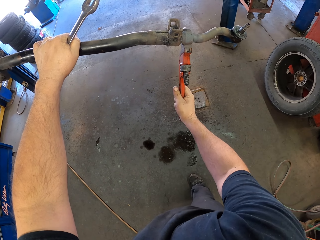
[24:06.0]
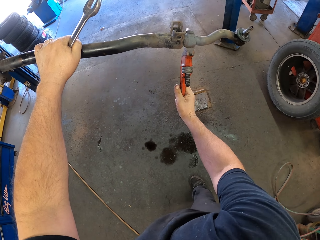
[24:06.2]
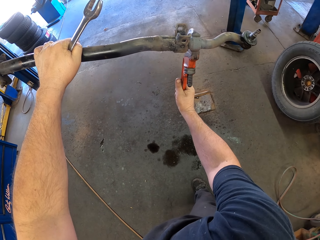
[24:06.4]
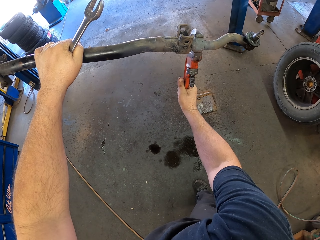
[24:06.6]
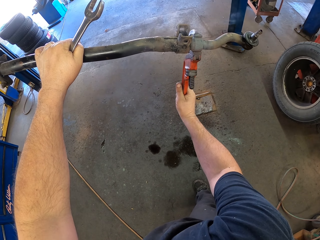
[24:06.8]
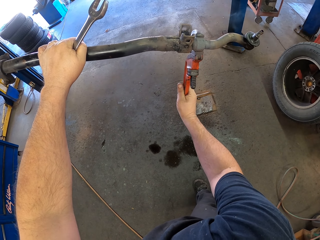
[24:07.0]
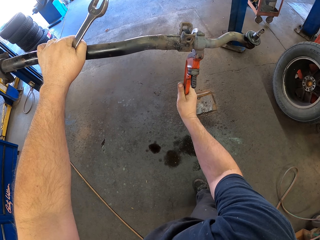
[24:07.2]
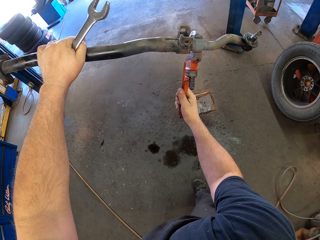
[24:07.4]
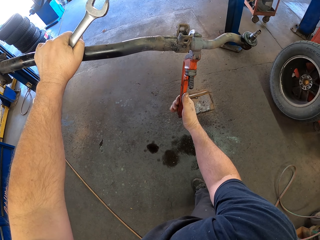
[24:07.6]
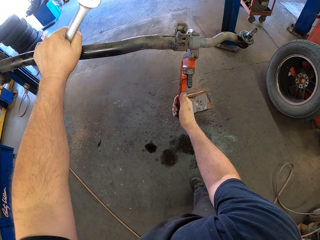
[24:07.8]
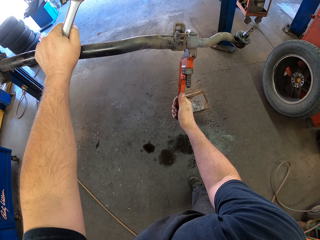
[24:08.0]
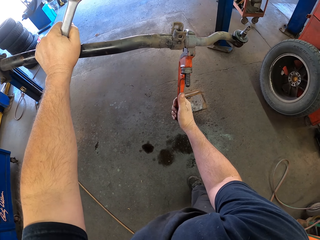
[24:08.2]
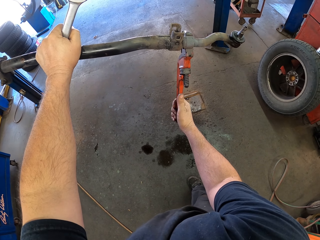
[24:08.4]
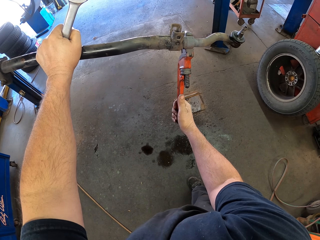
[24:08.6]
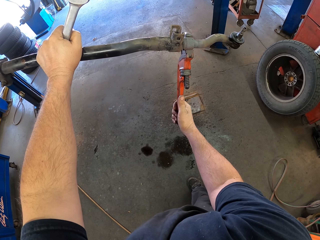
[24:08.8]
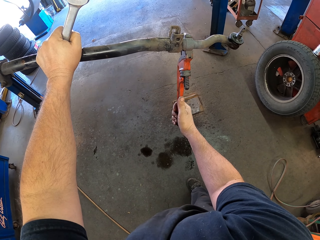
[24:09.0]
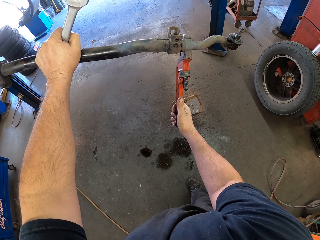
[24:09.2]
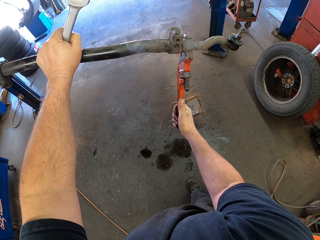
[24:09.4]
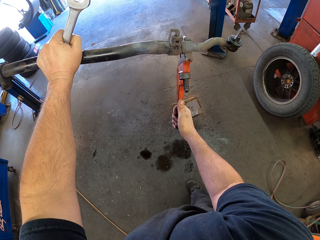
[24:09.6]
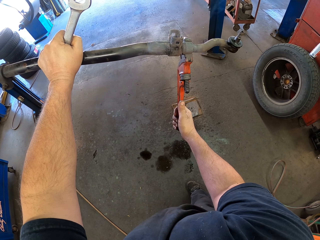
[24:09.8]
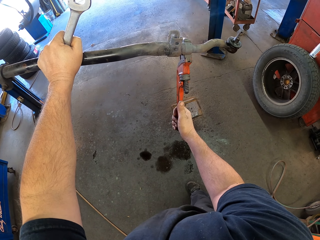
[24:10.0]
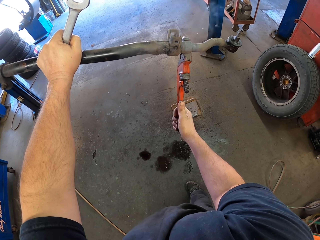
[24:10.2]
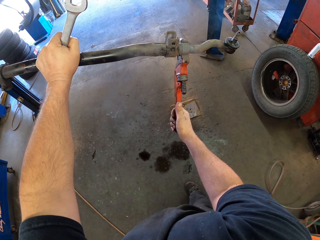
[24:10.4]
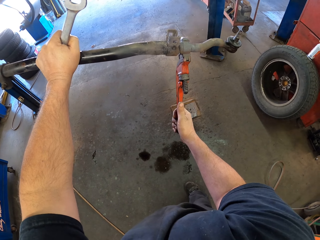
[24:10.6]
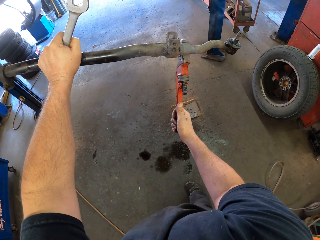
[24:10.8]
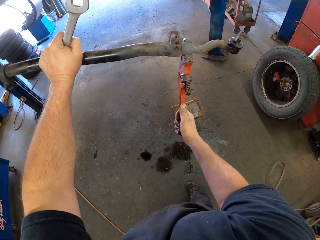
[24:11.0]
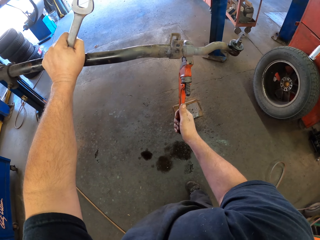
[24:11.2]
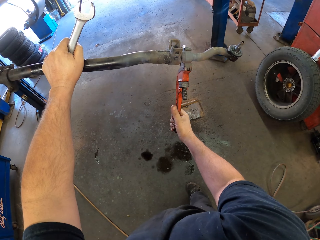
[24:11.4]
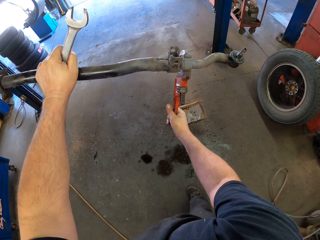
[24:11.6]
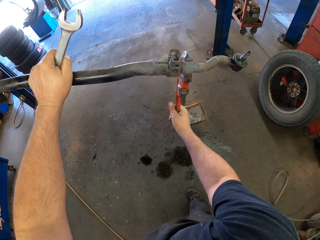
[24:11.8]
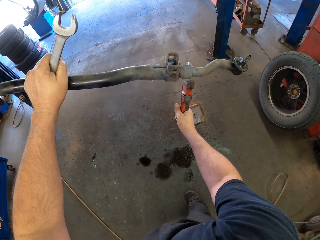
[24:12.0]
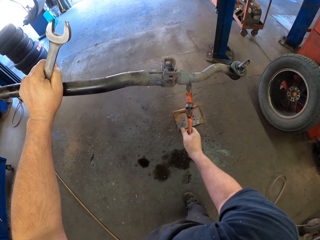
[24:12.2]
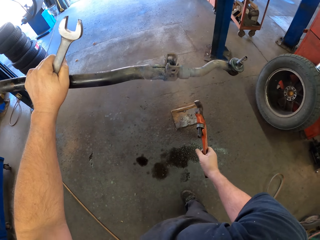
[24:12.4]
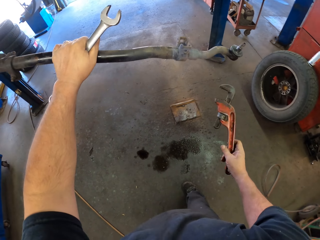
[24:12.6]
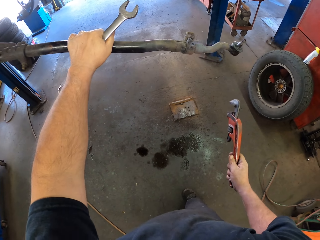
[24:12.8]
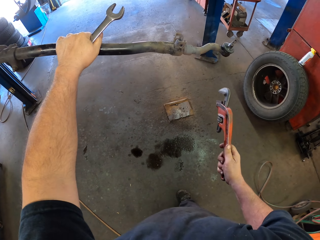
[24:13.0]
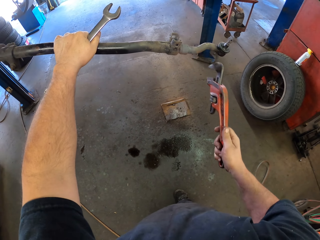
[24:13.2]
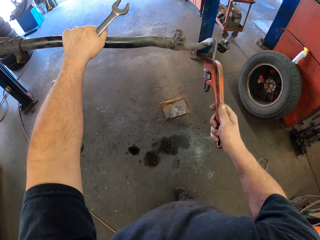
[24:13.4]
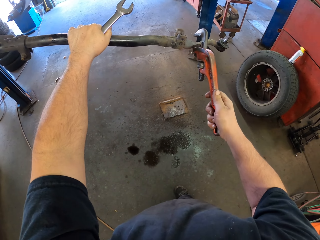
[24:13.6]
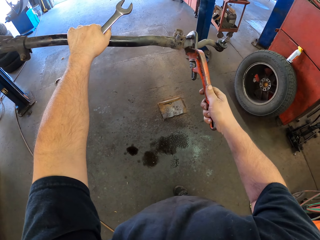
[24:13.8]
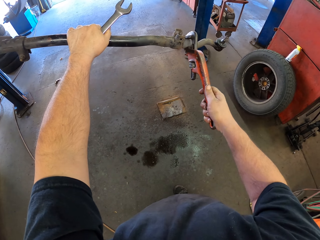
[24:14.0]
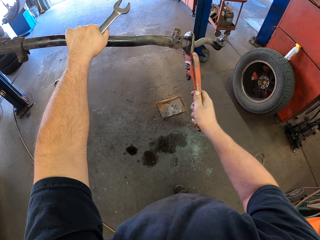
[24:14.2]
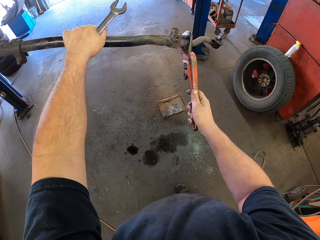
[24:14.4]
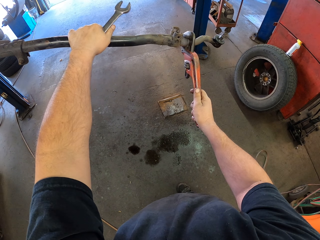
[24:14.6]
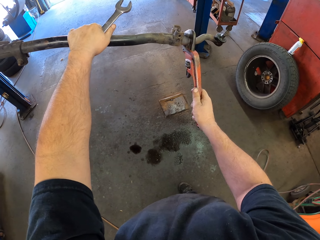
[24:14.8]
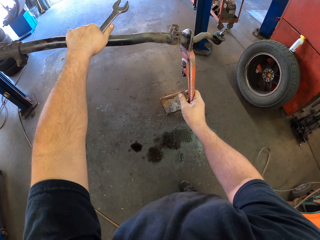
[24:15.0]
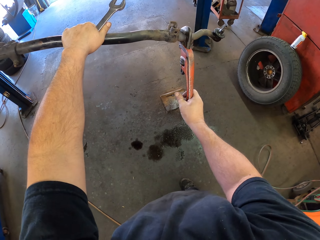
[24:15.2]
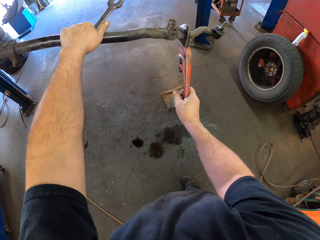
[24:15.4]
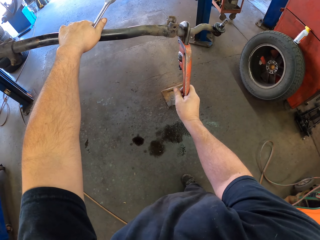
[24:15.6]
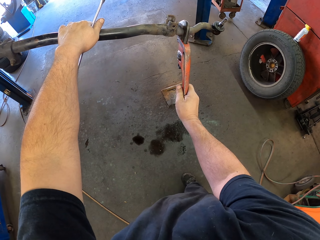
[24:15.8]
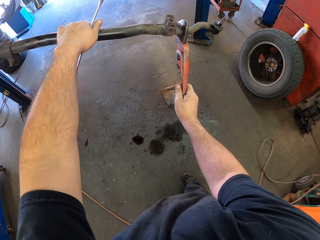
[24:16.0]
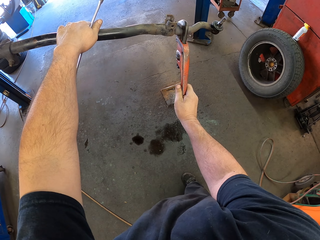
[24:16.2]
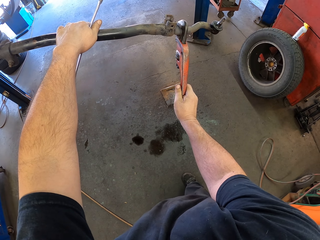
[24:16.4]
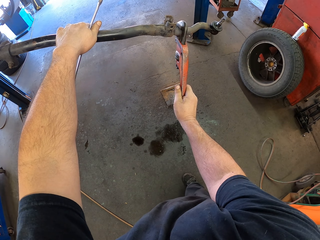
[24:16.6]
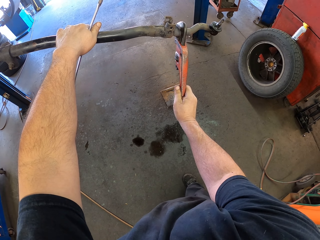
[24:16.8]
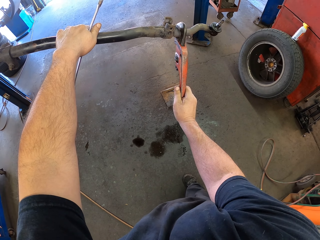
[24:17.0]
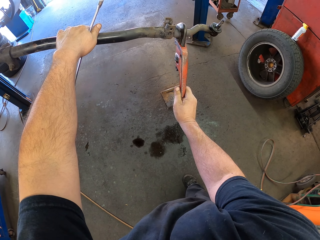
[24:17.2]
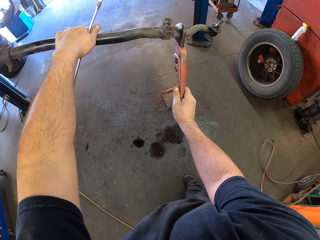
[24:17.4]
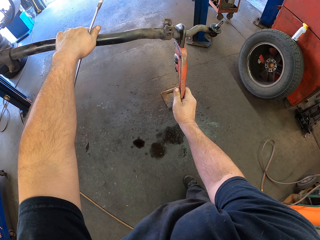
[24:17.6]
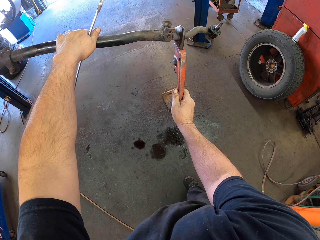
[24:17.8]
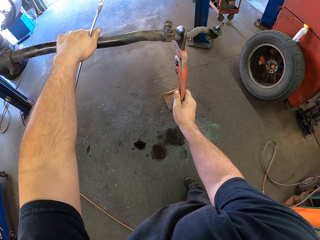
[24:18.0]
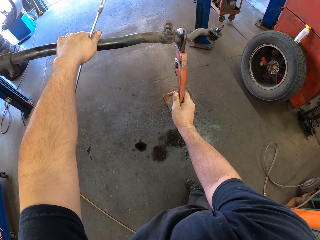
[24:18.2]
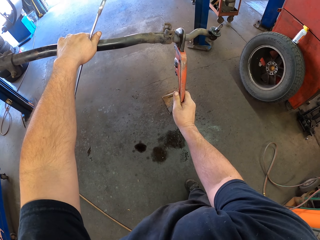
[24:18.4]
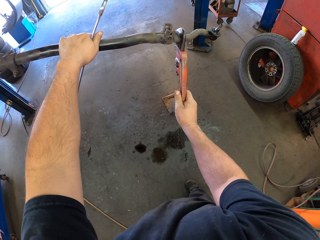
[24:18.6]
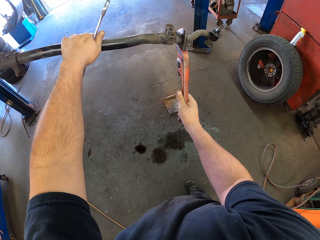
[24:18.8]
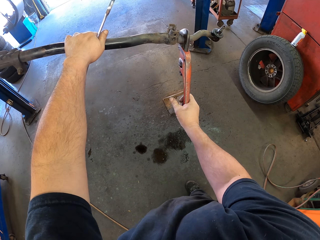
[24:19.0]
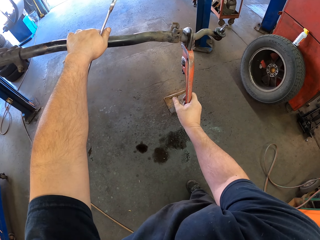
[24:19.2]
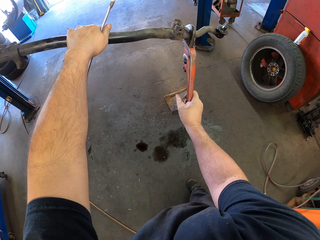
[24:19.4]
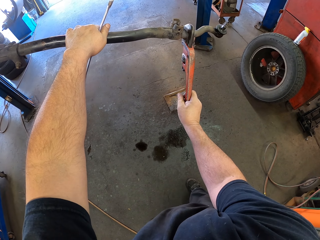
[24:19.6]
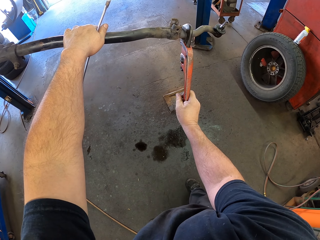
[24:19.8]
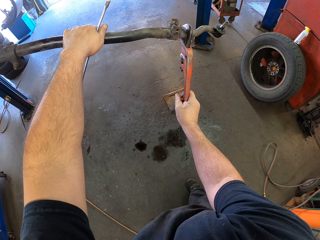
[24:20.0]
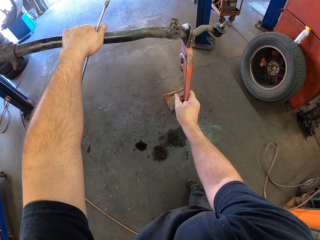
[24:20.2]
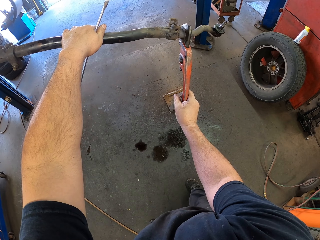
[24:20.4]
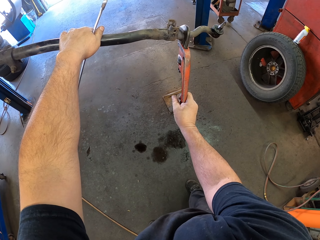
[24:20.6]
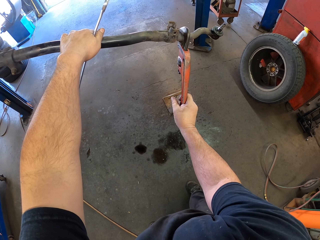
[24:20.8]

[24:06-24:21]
The camera wearer puts the pipe wrench on the metal. They unfasten the stabilizer bar with the pipe wrench. They adjust the metal with the pipe wrench. They remove the pipe wrench. They put the pipe wrench on the metal. They adjust the metal with the pipe wrench. They unfasten the stabilizer bar with the pipe wrench.

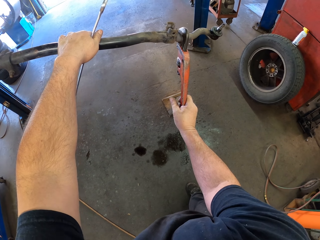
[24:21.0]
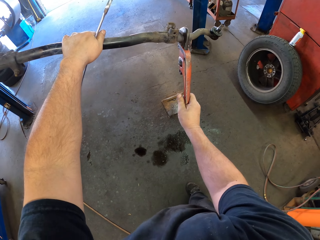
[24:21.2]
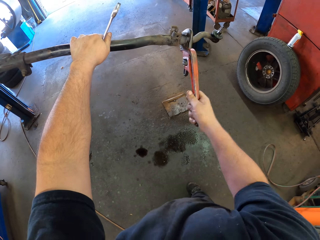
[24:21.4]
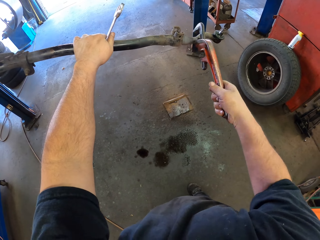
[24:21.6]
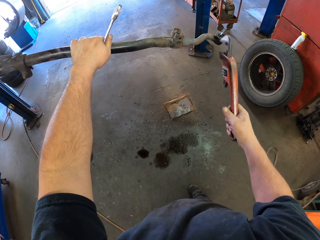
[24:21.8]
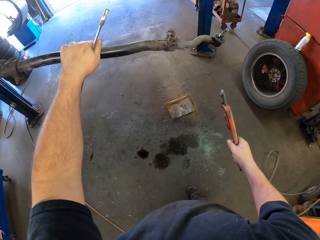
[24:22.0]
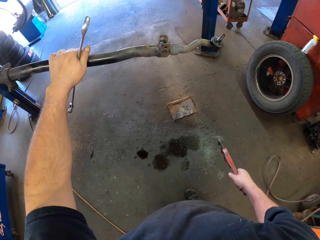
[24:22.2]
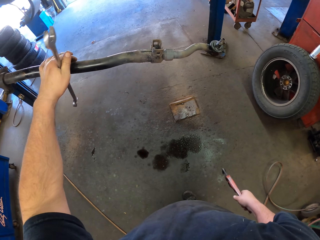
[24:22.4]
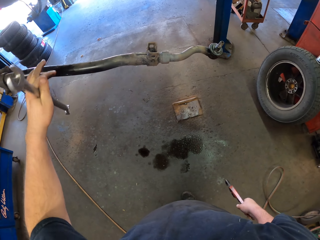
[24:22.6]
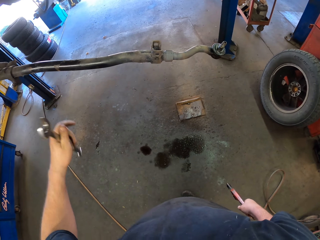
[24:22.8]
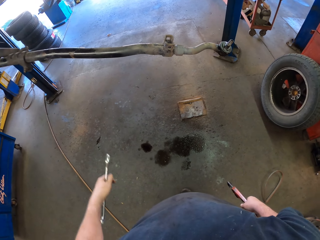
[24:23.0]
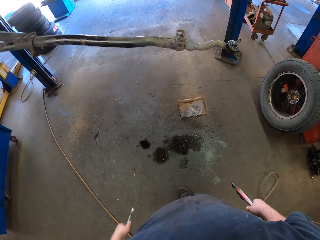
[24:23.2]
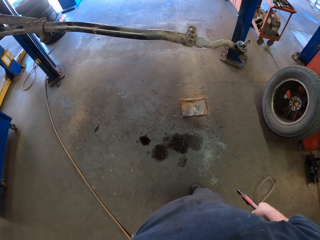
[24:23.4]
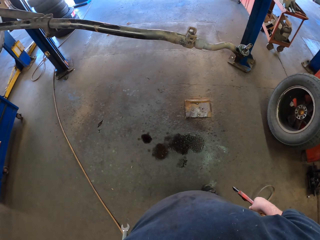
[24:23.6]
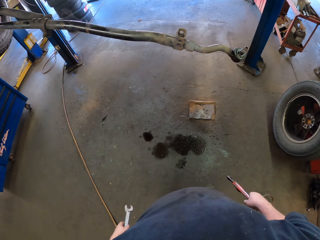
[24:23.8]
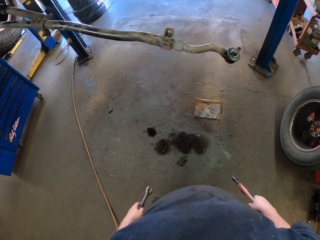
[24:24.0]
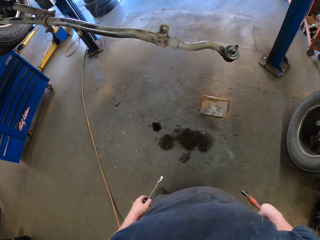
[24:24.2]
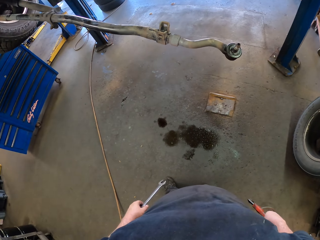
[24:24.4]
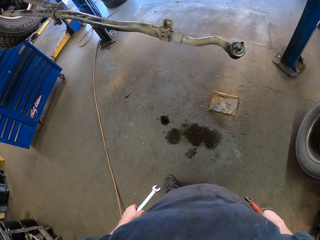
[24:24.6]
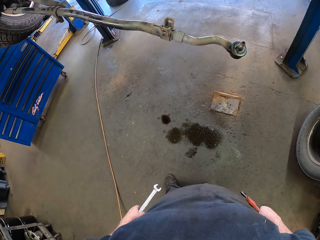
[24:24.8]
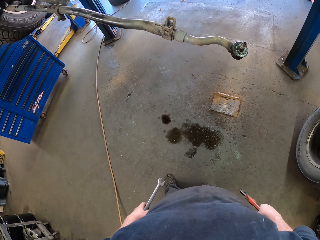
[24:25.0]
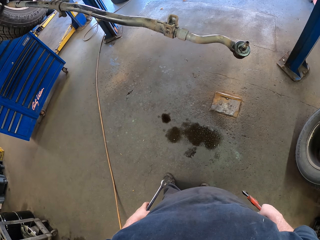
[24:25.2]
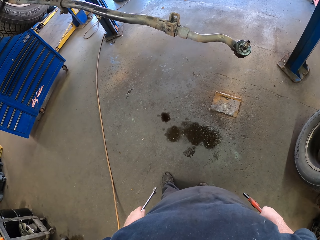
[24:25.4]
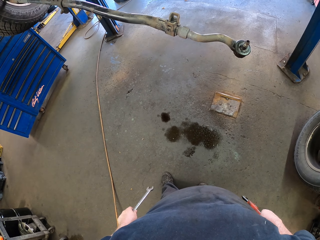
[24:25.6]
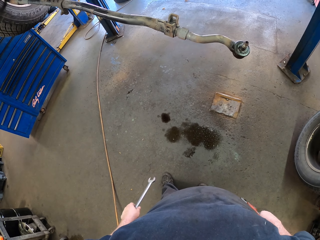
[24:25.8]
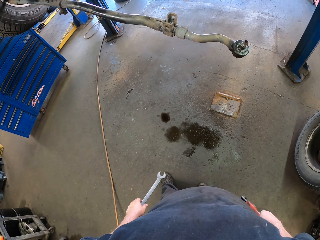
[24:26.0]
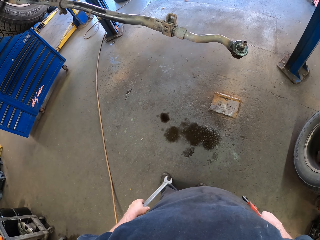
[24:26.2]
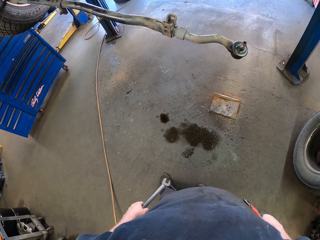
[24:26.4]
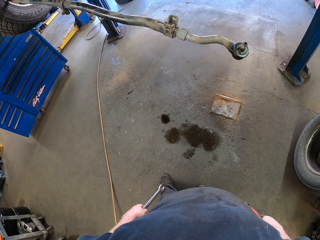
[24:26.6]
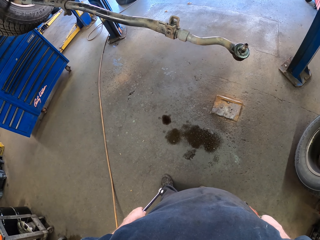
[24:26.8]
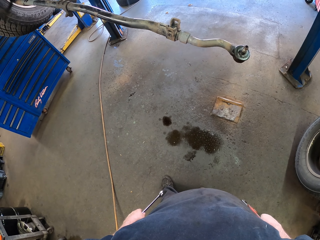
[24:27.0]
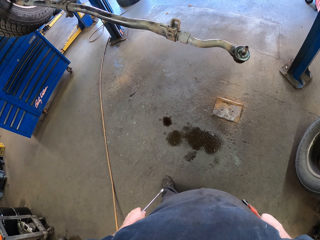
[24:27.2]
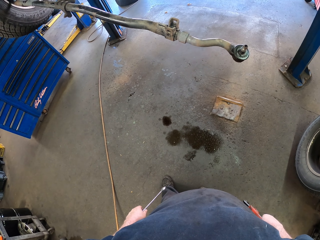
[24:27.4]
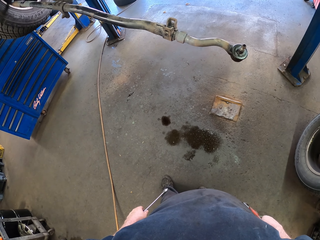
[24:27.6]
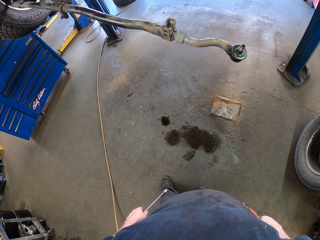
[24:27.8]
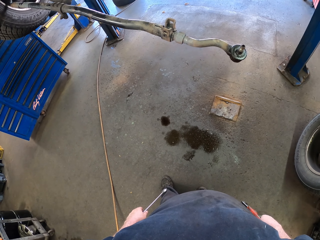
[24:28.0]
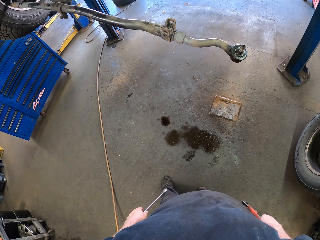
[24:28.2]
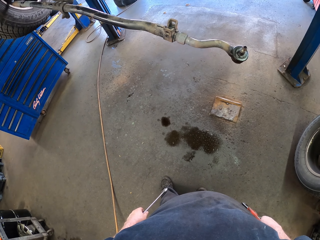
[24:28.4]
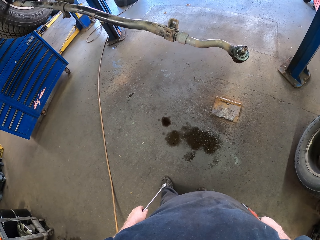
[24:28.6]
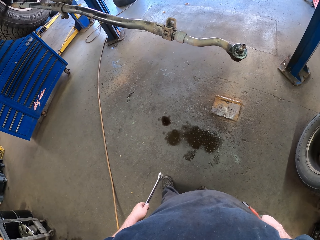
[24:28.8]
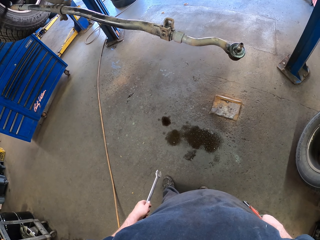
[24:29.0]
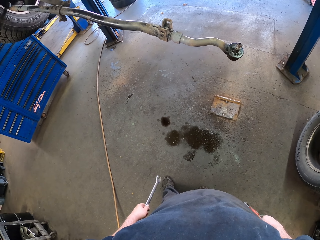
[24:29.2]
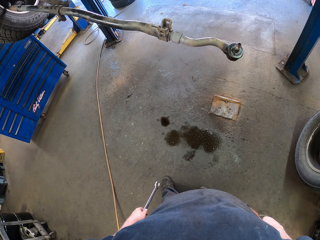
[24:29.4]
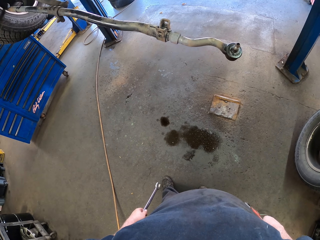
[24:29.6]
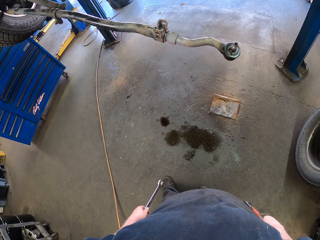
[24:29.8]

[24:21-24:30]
The camera wearer removes the pipe wrench on the stabilizer bar. They remove the left hand on the metal. They look at the metal. They look around.
